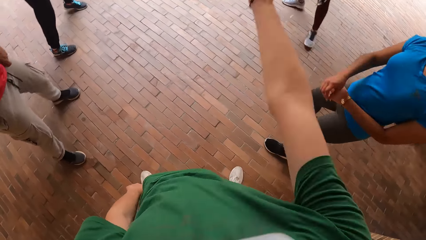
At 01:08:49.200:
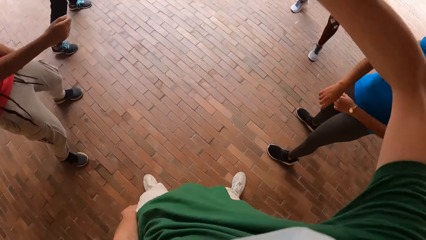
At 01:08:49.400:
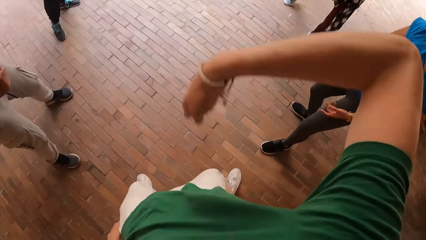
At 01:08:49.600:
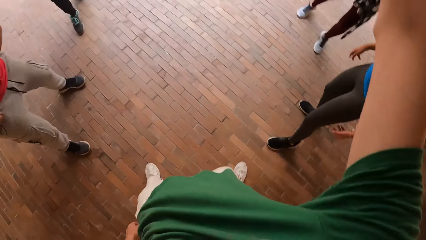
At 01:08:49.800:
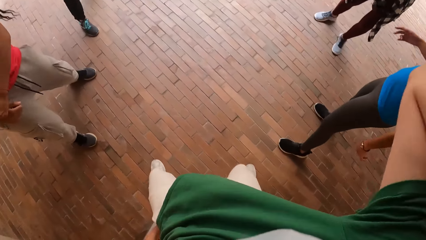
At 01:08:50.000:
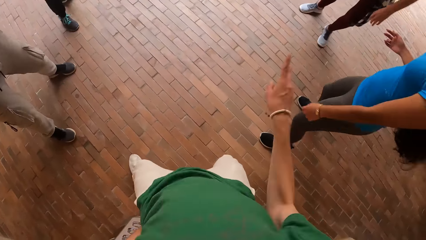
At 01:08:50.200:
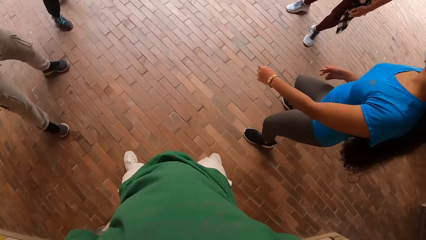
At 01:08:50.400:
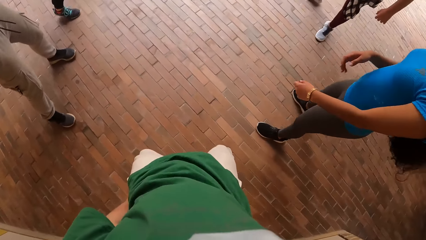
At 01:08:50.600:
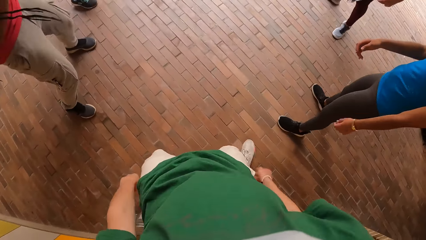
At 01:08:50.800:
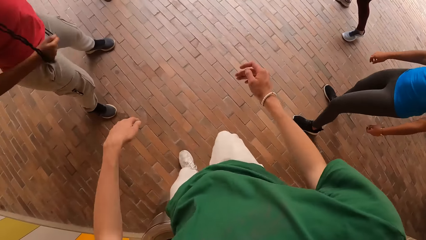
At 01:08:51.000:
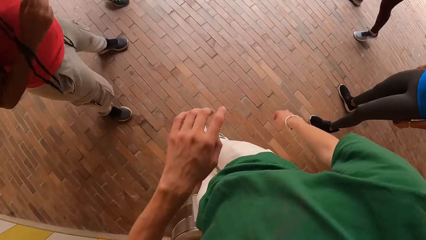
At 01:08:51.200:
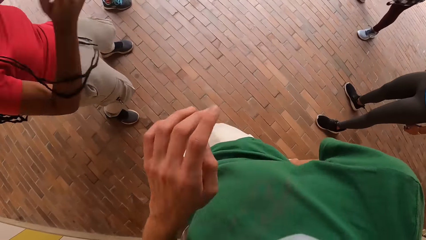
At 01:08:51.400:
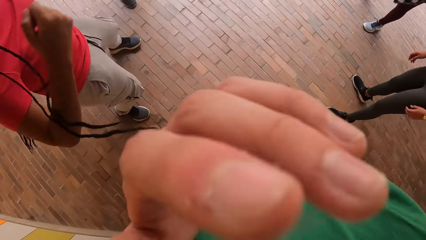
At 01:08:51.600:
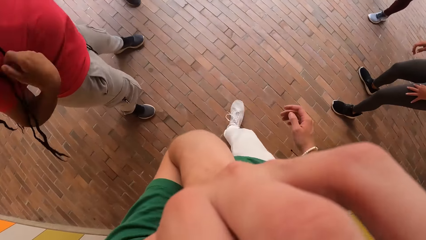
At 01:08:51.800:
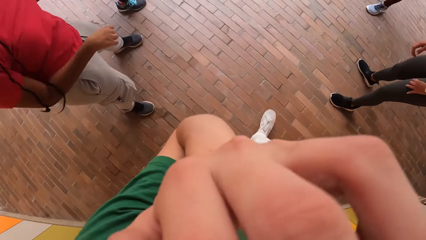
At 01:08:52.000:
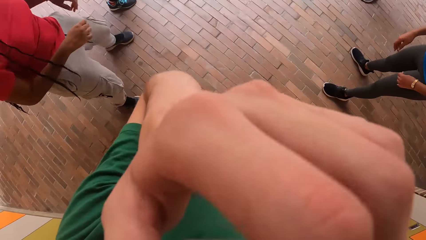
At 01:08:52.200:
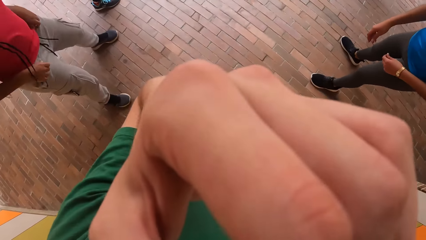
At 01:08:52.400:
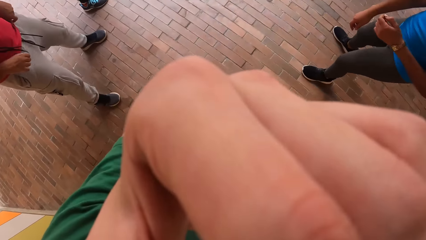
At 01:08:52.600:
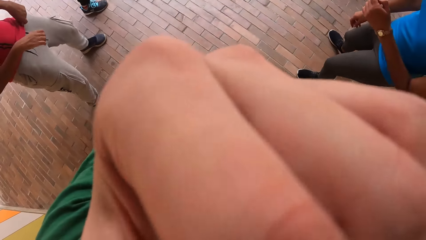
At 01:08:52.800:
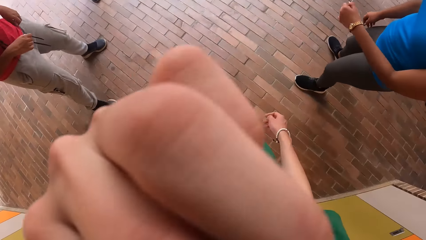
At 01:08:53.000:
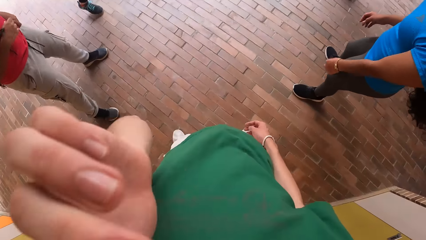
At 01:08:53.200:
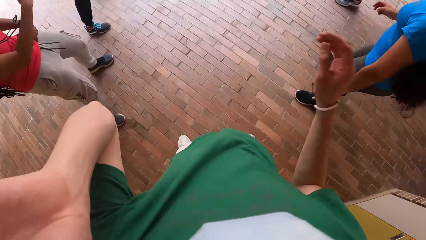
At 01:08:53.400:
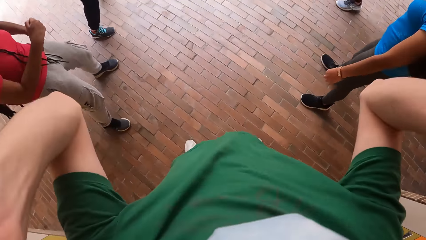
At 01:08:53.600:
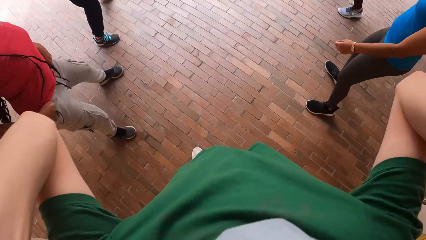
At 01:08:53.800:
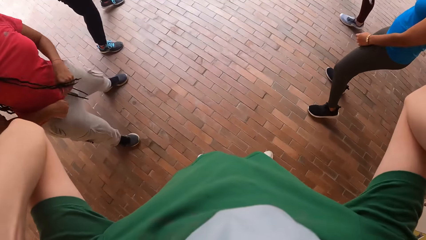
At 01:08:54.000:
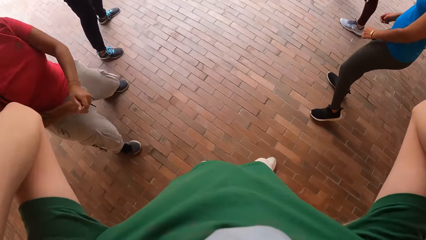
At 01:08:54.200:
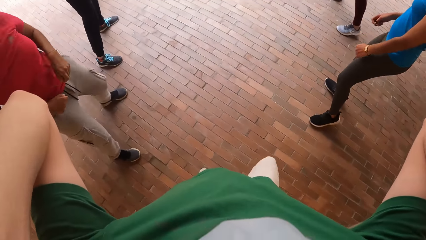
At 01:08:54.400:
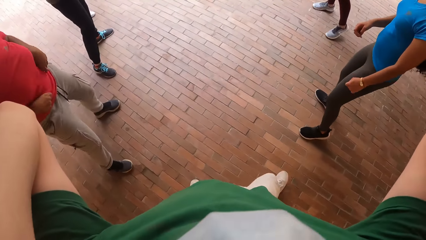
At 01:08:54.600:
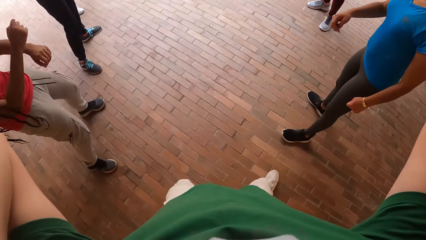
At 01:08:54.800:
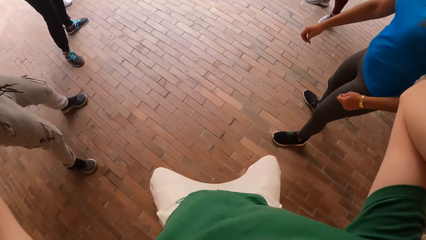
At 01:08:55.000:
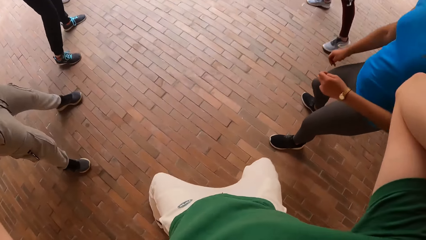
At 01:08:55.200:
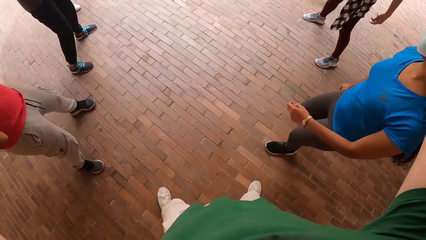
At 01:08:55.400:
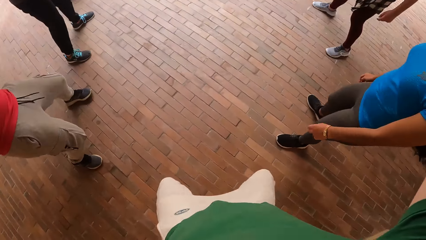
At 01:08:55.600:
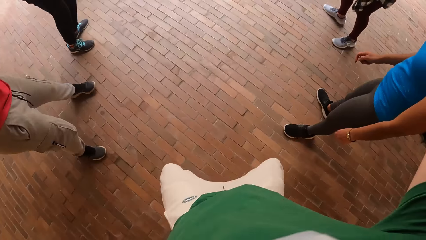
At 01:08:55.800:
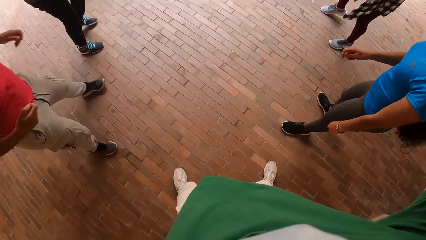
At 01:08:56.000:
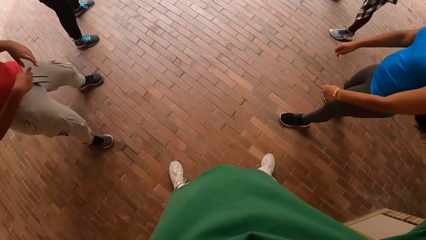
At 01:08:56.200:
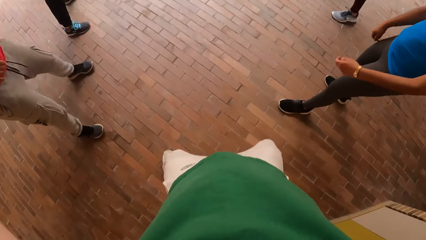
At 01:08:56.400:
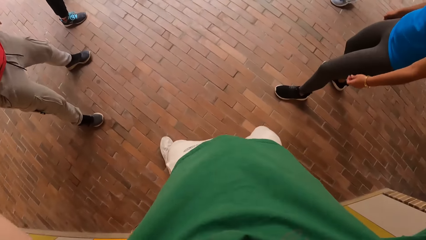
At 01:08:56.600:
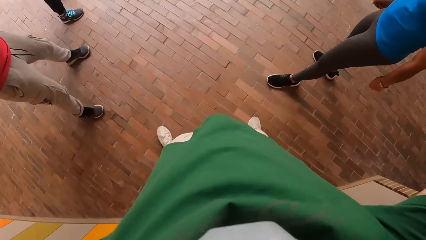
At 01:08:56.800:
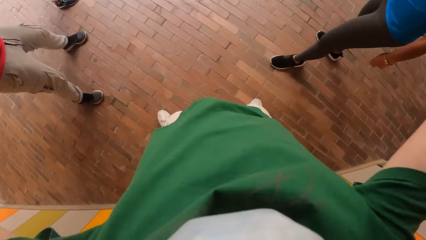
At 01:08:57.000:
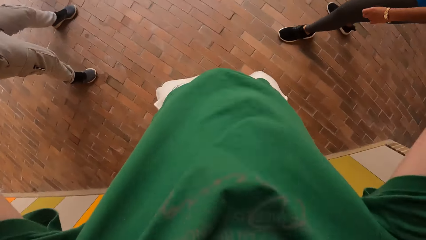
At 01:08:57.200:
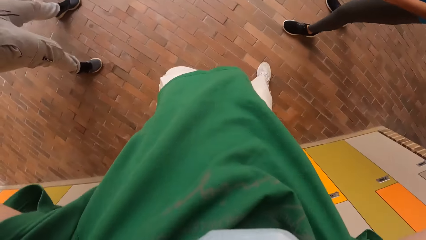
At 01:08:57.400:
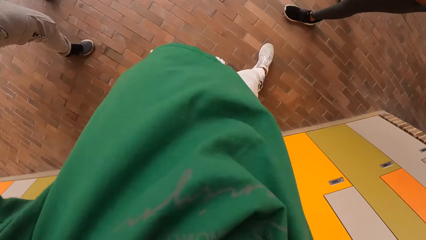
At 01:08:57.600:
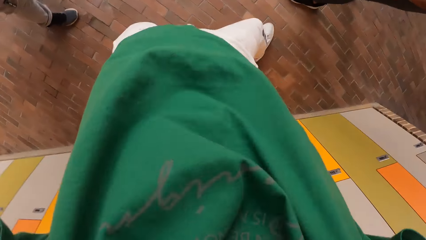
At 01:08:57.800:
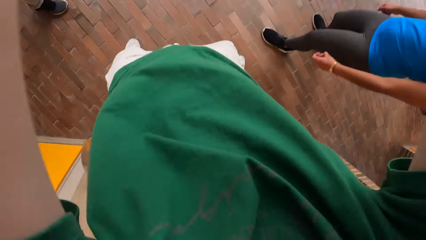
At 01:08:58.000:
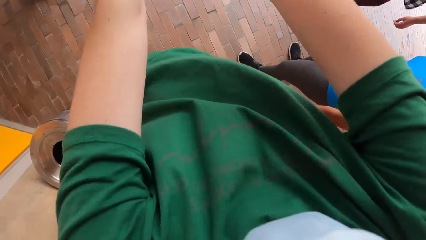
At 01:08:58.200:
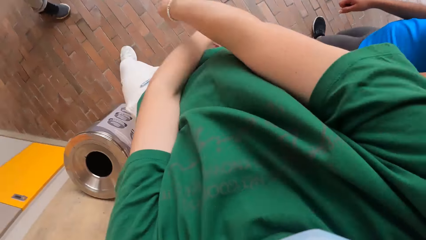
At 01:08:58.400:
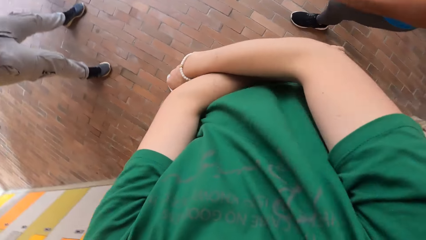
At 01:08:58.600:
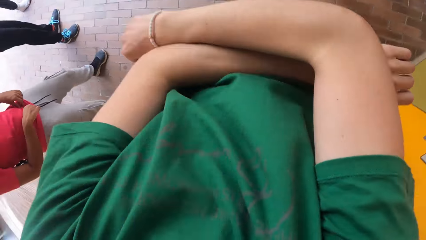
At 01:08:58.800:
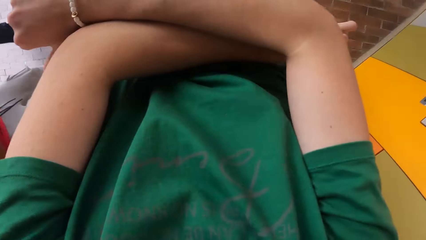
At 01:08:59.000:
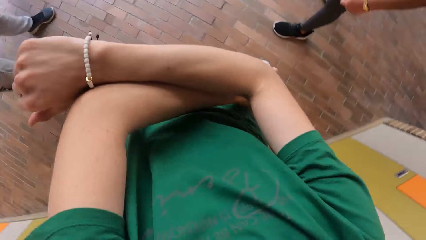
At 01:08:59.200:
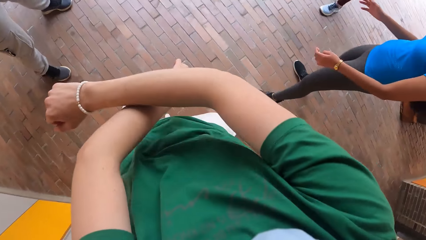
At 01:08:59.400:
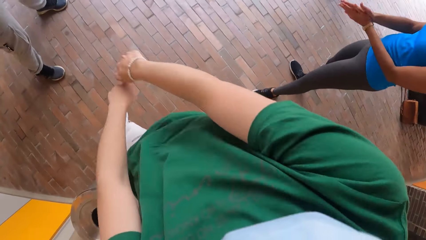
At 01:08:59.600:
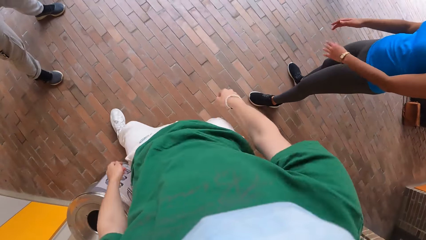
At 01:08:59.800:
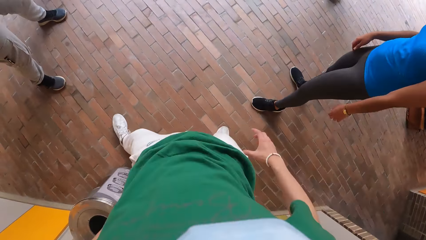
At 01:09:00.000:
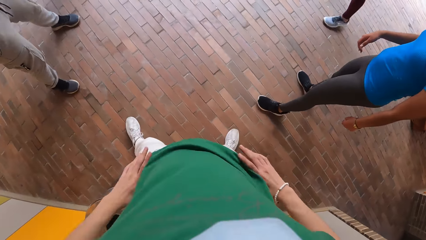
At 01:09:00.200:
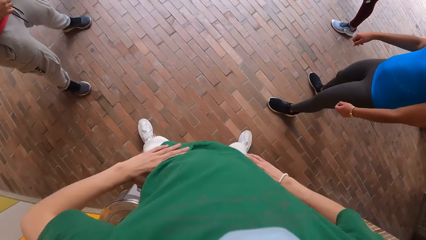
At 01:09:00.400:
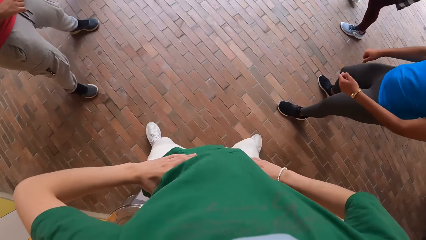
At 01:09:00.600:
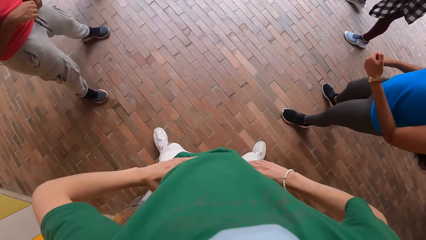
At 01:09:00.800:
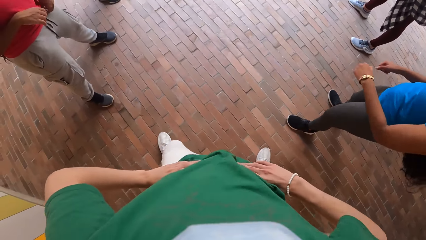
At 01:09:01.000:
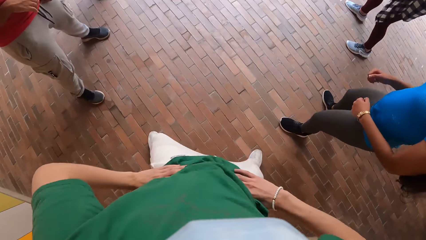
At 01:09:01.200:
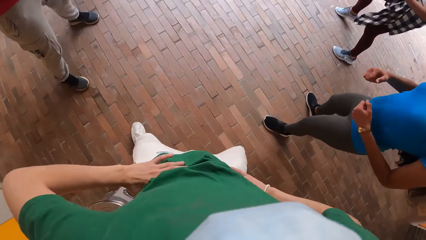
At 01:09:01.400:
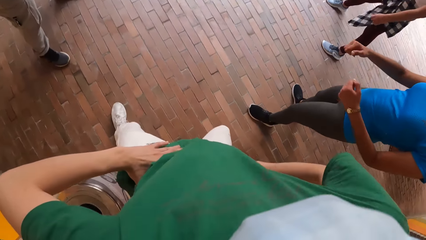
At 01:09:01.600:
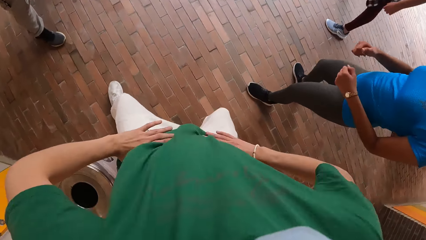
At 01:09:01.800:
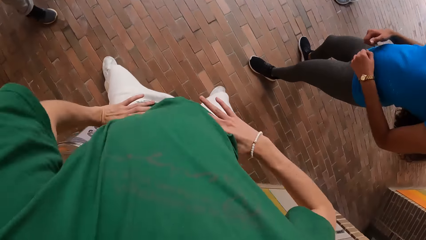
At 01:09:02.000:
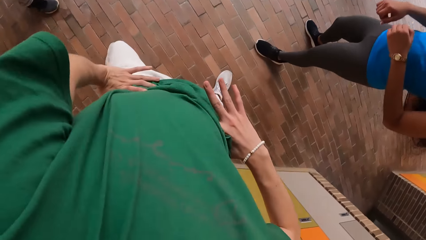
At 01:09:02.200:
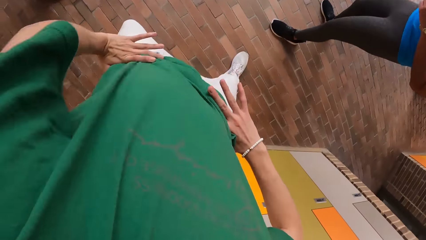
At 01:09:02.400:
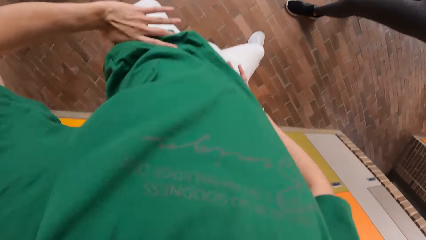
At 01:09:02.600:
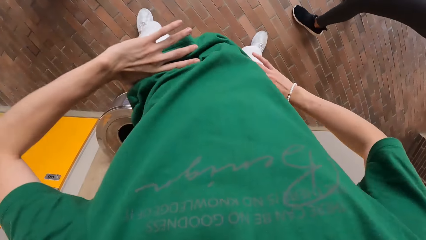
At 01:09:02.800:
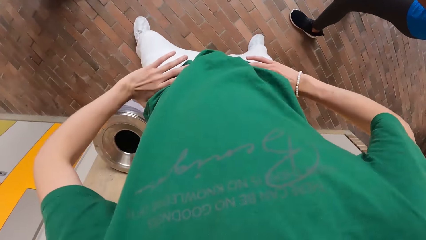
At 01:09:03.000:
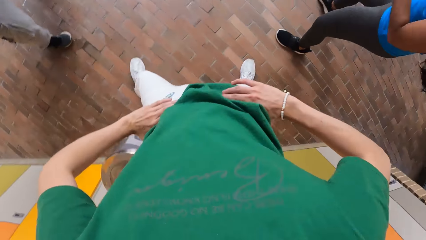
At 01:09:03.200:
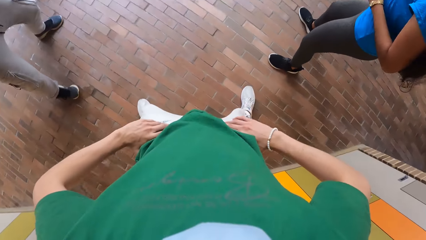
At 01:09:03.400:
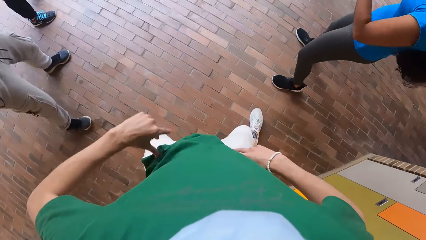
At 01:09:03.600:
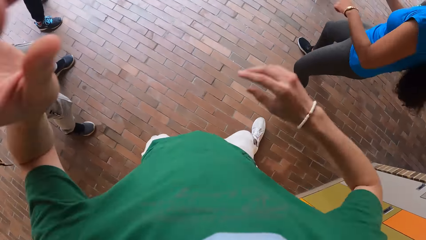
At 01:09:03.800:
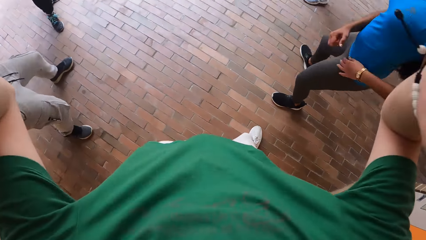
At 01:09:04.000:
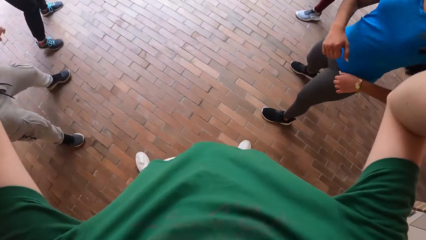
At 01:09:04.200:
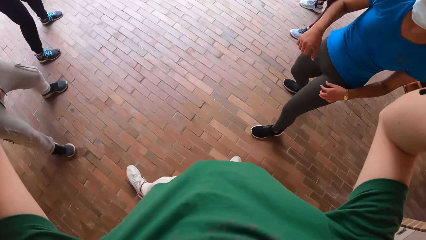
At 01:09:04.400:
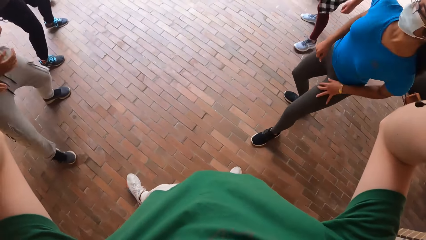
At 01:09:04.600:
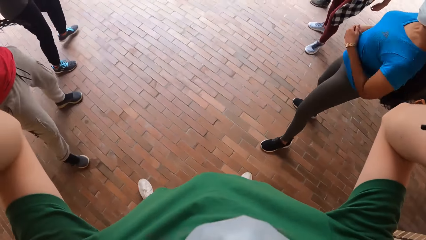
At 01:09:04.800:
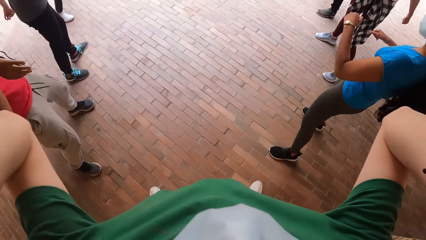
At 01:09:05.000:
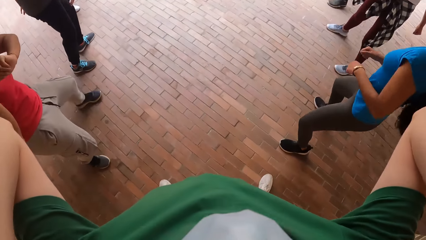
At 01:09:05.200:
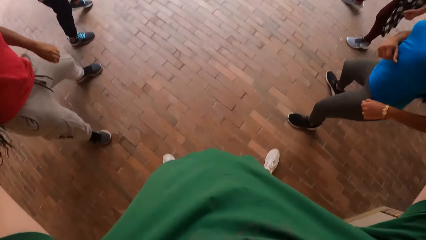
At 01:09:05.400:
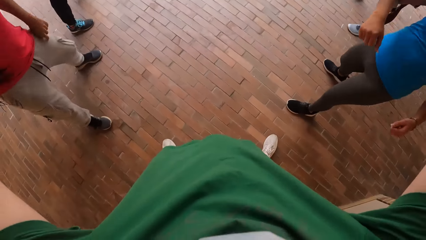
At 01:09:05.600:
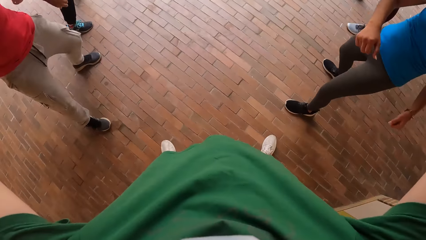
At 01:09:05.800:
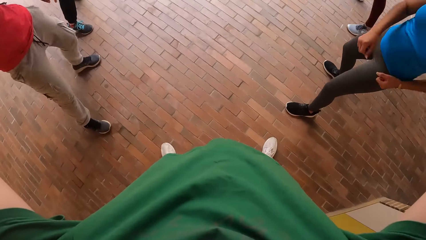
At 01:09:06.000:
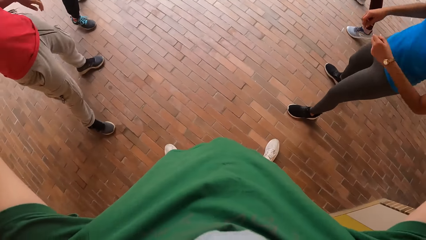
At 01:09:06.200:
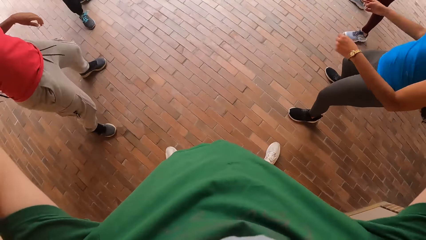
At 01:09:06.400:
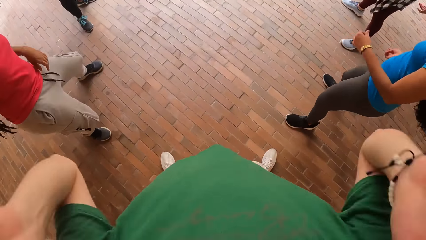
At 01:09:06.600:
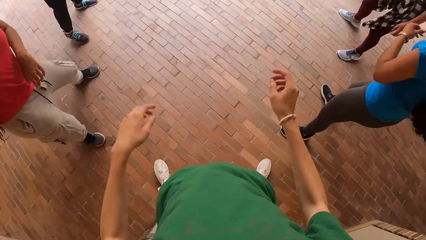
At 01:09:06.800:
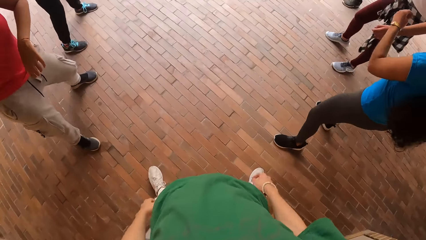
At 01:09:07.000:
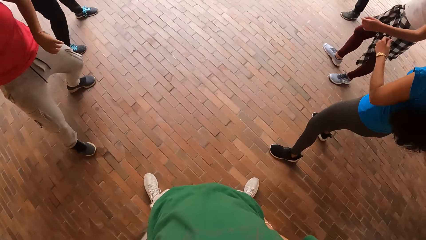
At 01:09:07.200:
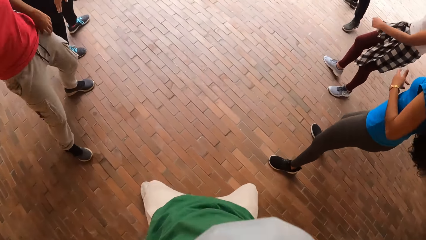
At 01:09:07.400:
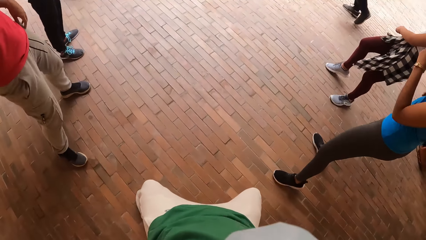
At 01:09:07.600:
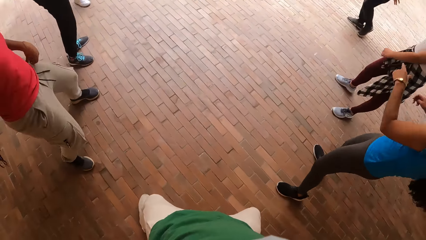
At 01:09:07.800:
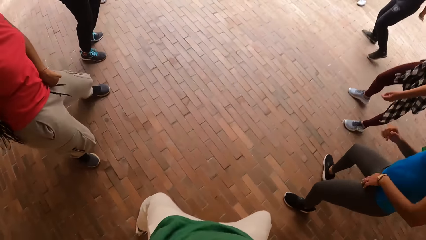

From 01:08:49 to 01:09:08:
The camera wearer adjusts his face mask with his left hand. He adjusts his camera with both hands. He dances. He puts both hands on his waist. He adjusts his camera with both hands.
